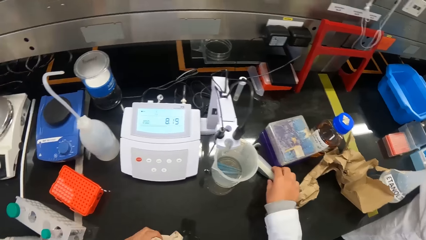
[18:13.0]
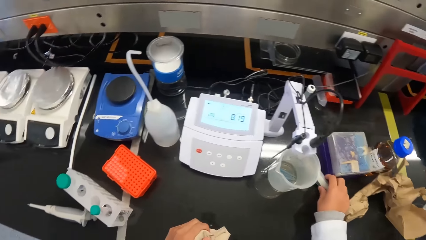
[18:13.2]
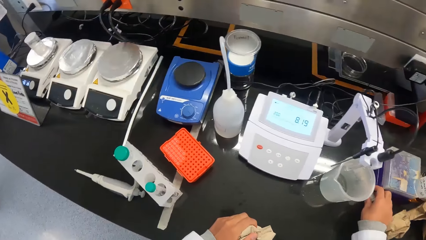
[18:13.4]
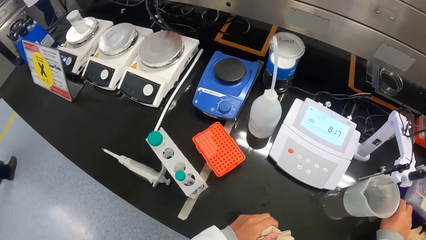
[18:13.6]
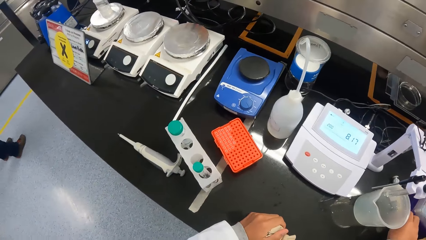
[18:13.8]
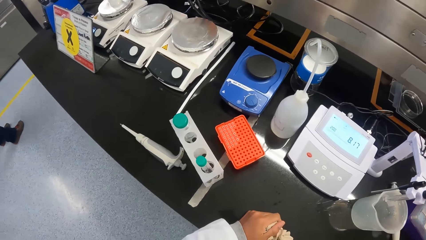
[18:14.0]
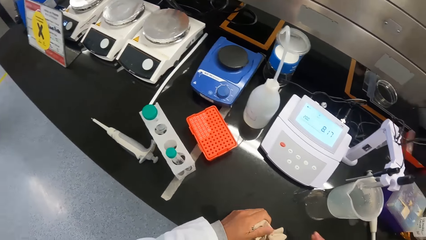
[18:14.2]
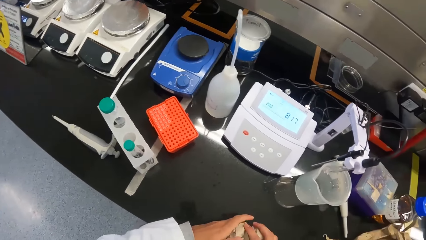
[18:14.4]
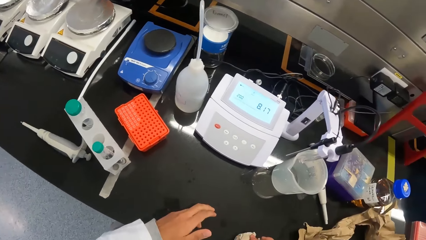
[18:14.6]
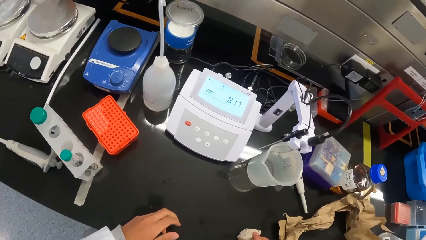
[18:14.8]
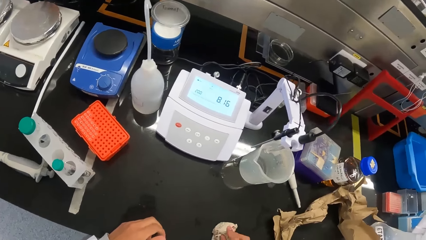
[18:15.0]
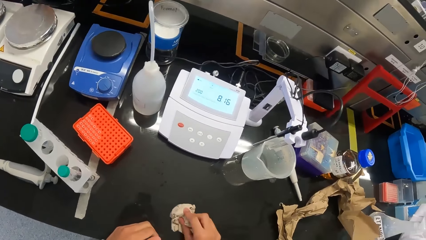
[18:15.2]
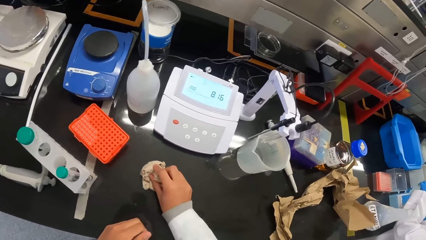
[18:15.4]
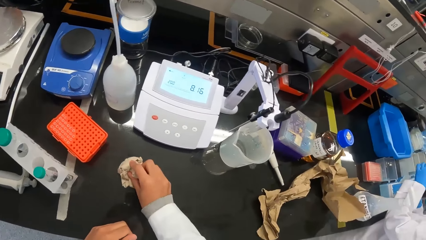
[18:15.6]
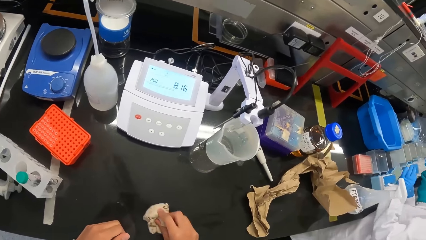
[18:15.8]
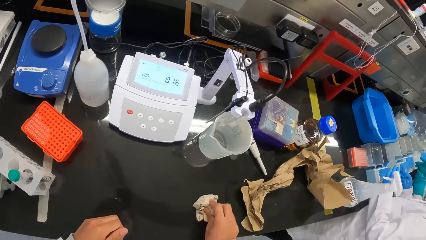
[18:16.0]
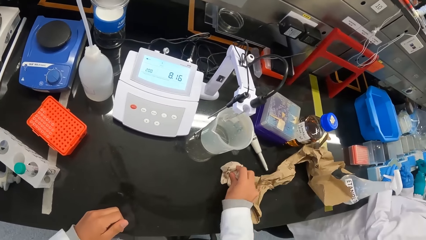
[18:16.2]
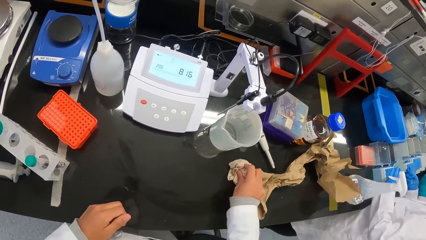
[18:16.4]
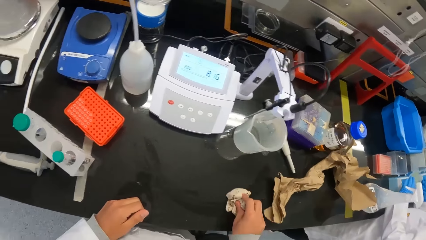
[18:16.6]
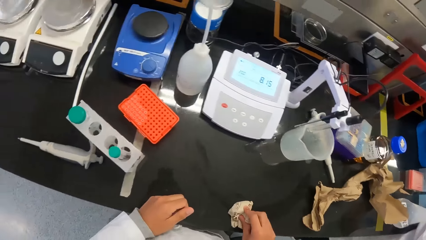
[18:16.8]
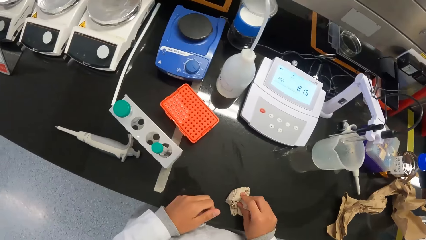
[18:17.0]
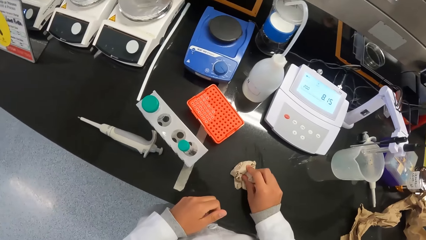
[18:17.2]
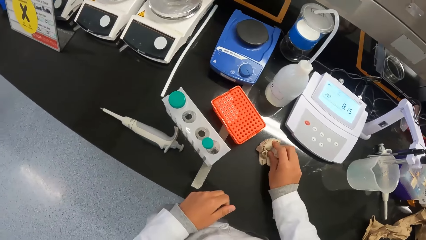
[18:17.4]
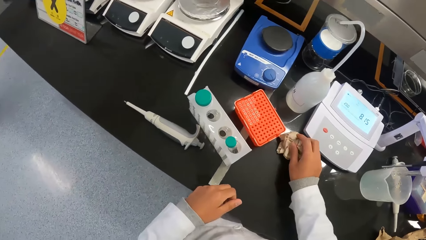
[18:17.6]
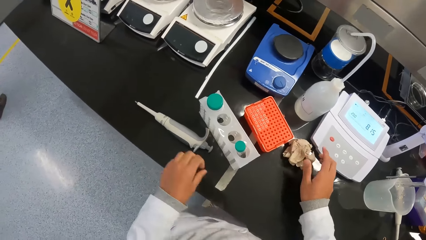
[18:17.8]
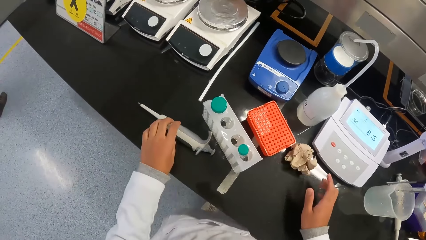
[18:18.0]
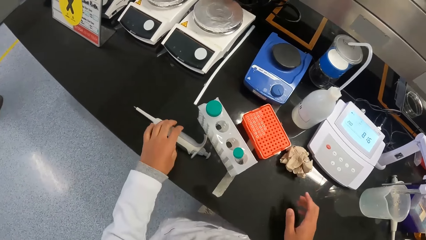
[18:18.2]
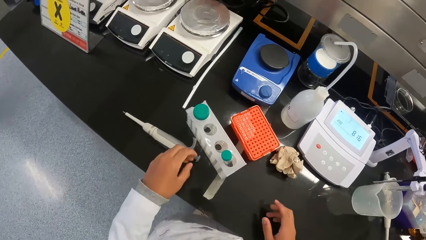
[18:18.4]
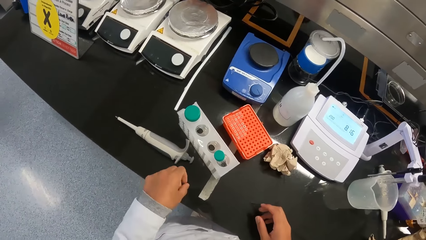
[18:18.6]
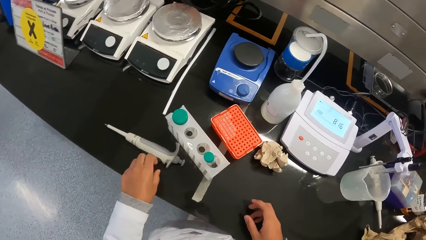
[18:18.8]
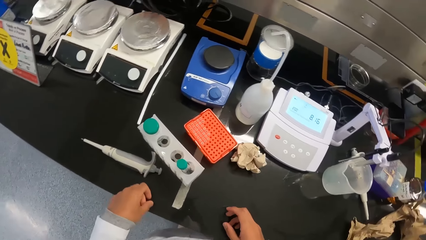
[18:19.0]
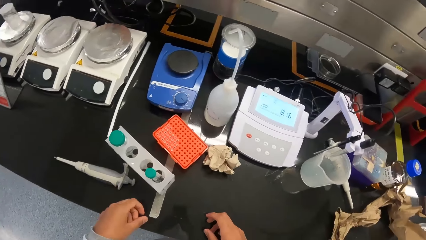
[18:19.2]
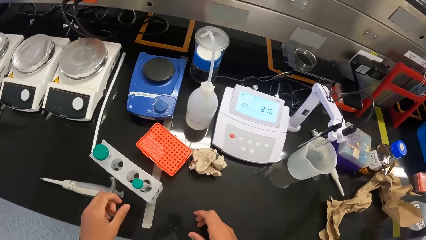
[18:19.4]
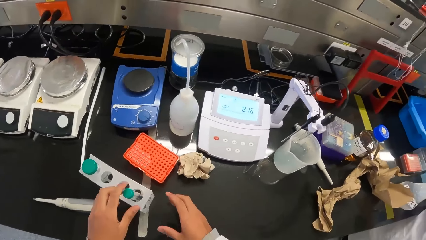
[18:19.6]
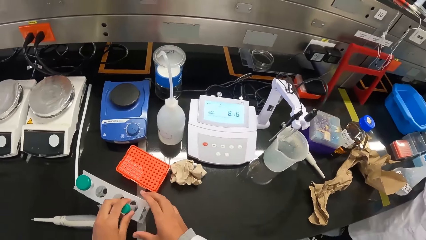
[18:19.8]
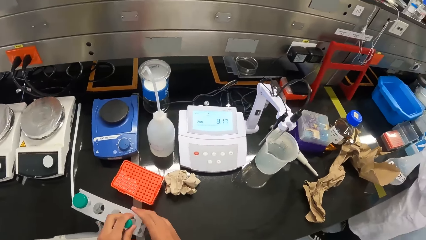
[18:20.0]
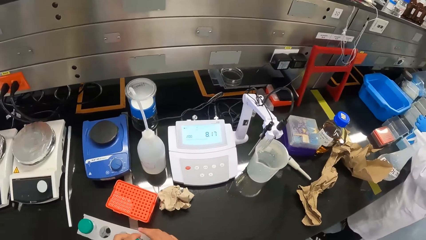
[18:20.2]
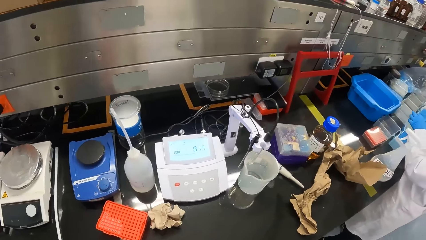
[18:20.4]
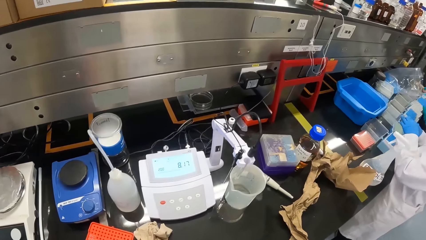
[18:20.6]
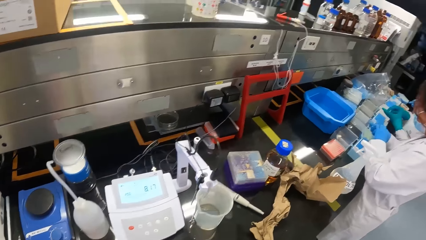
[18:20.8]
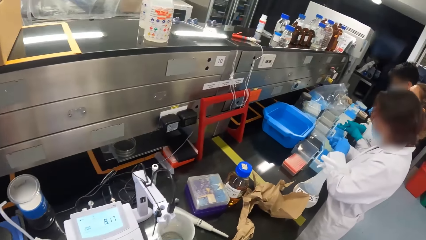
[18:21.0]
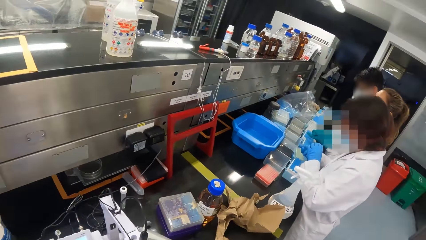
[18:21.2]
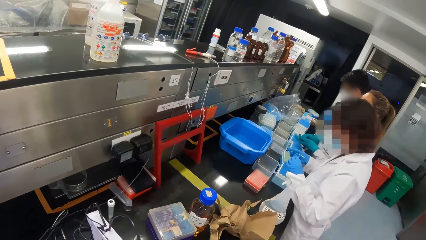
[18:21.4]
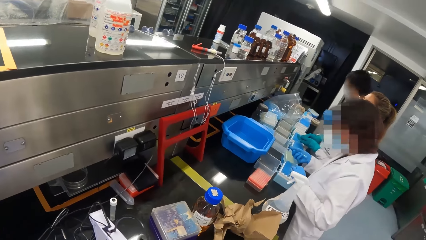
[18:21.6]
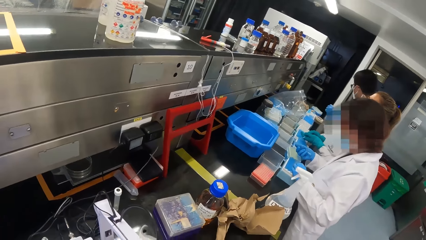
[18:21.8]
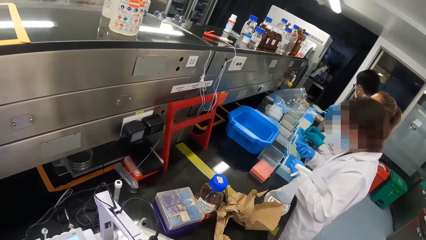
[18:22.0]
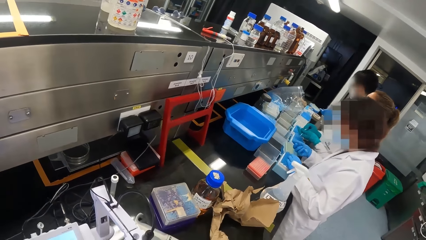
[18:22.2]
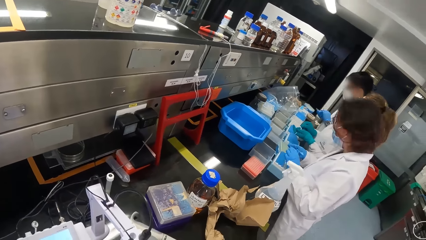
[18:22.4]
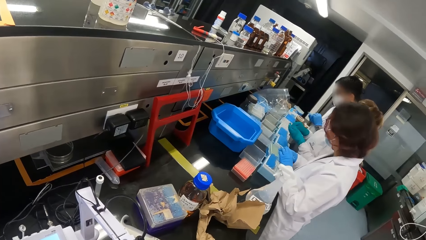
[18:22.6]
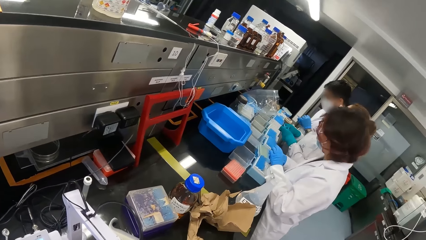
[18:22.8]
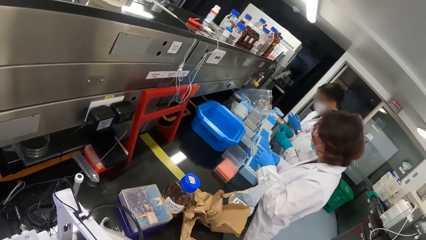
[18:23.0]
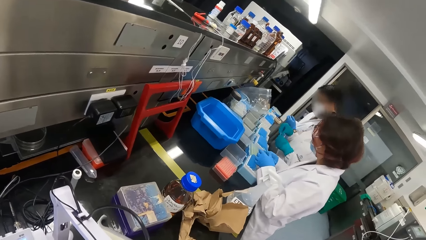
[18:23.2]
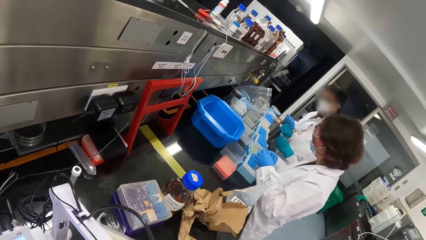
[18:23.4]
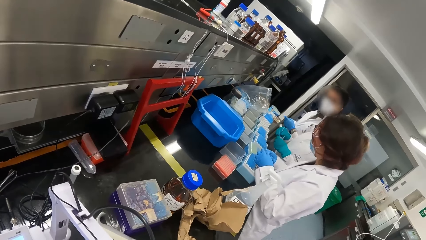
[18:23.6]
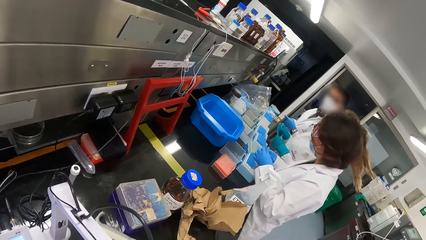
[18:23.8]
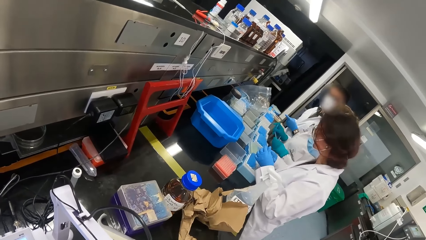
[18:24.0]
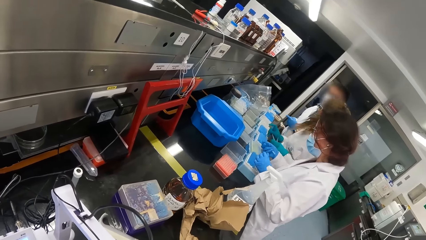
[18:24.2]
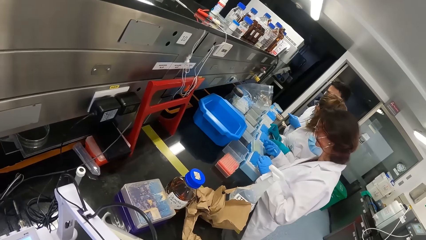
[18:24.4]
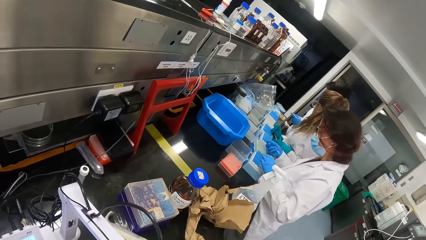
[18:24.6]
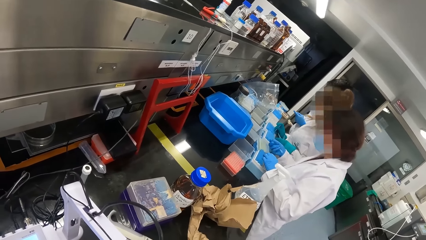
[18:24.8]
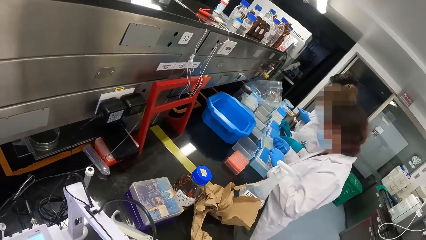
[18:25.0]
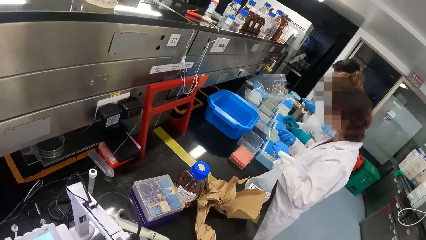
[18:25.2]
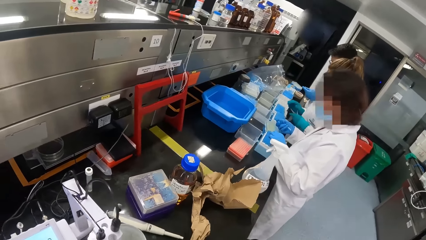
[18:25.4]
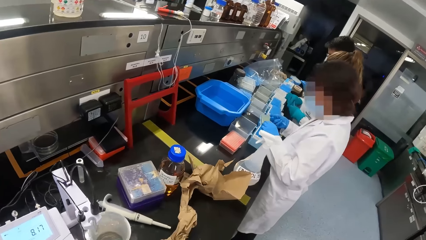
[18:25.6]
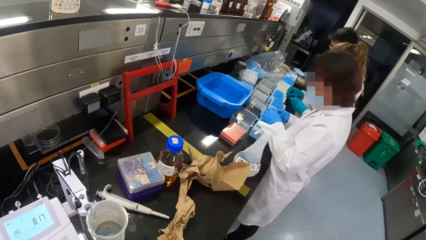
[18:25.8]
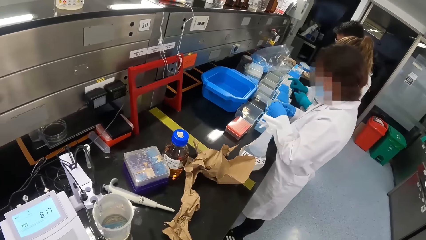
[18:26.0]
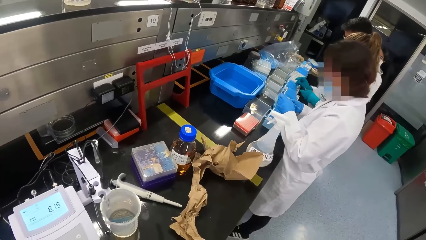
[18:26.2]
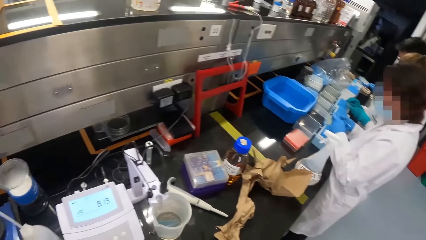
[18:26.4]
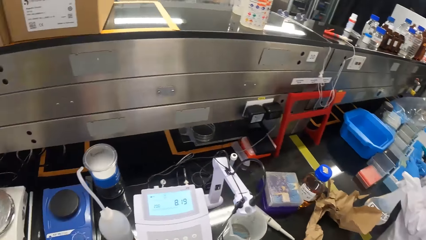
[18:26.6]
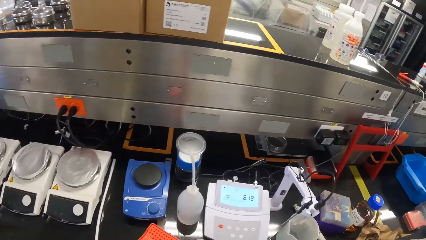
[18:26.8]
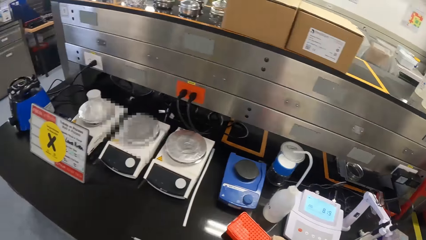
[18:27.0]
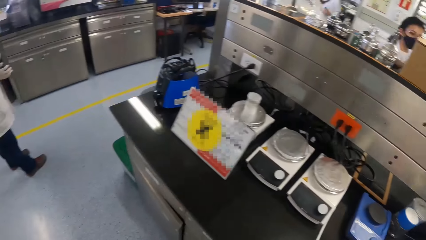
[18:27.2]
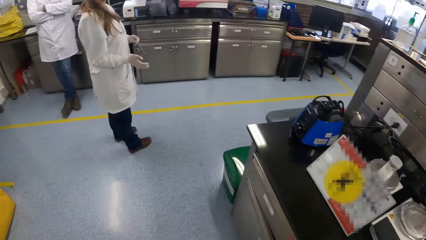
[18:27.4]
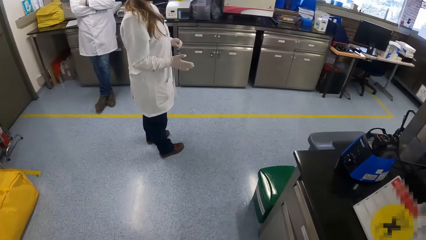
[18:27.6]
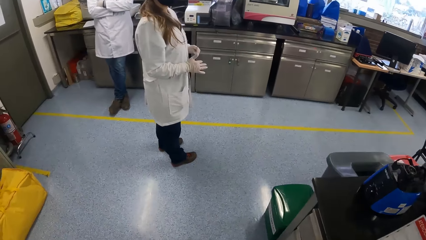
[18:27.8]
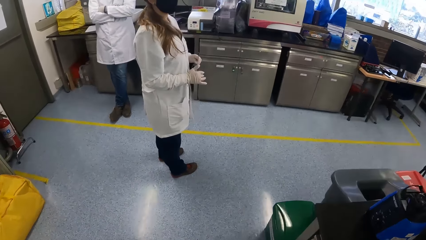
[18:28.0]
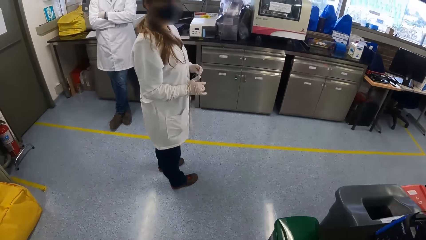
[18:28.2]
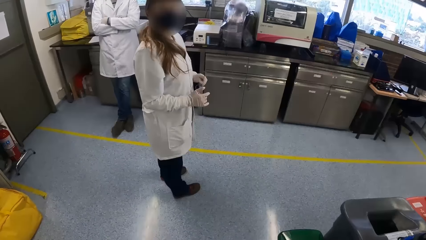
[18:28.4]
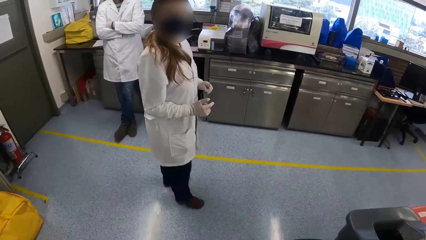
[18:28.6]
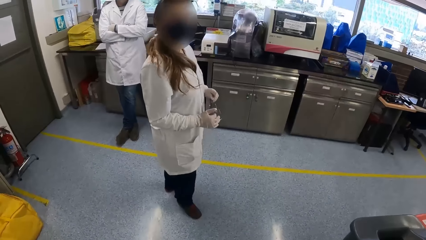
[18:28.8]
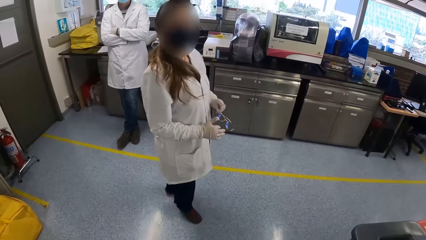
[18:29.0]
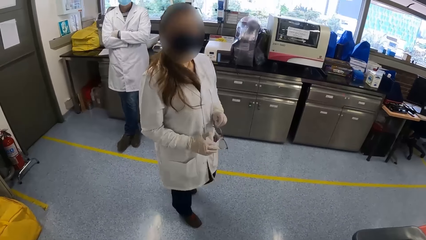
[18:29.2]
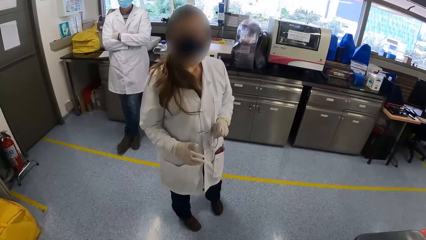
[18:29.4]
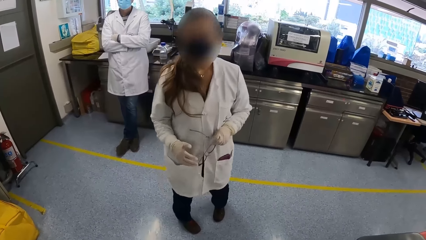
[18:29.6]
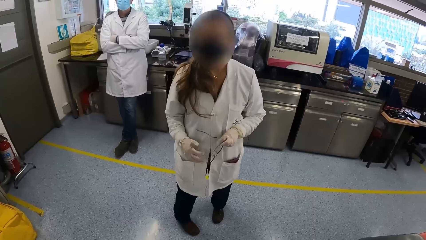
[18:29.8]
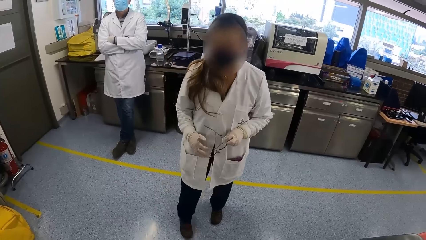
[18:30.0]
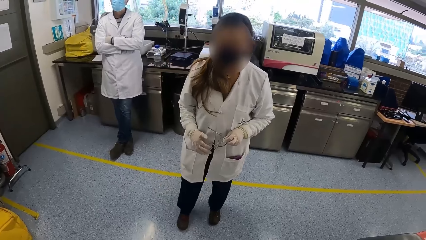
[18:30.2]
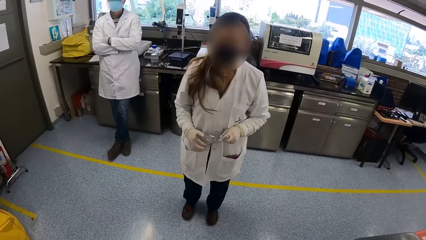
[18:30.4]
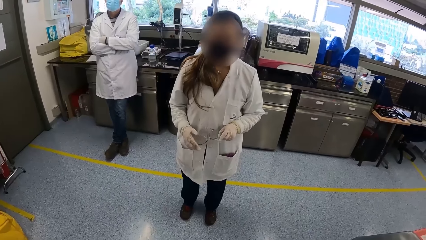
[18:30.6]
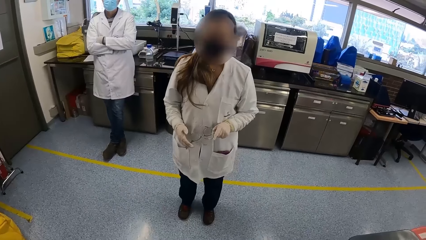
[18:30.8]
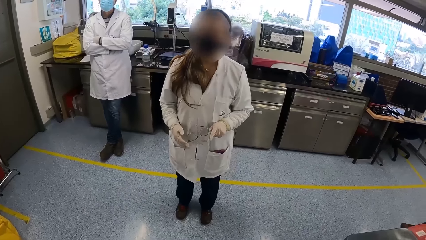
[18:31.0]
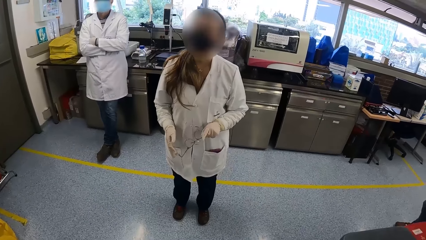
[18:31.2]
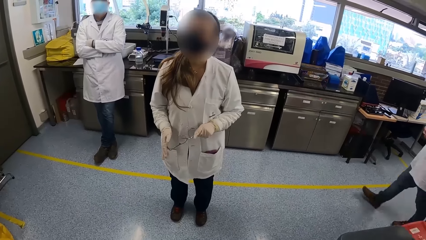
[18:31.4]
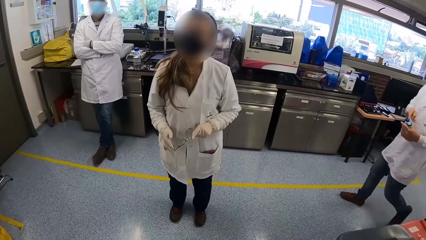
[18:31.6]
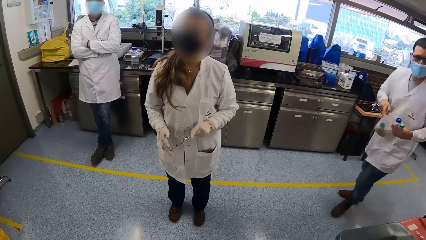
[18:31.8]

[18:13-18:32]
The camera wearer touches a micropipette on the workstation with their right hand. They pass the napkin from their left hand to their right hand. They wipe the workstation with the napkin in their right hand. They lift her right hand from the paper. They hold a test tube with her left hand. They slide a test tube holder on the table with her right hand. A woman, another woman and a man work at the table. Another woman holds a pair of glasses with her left hand. Another man leans against a table. That woman converses with the camera wearer.
